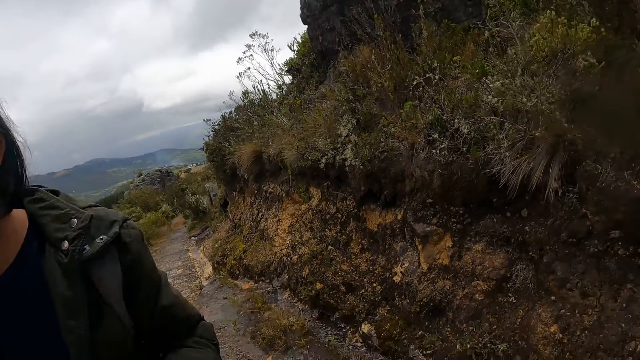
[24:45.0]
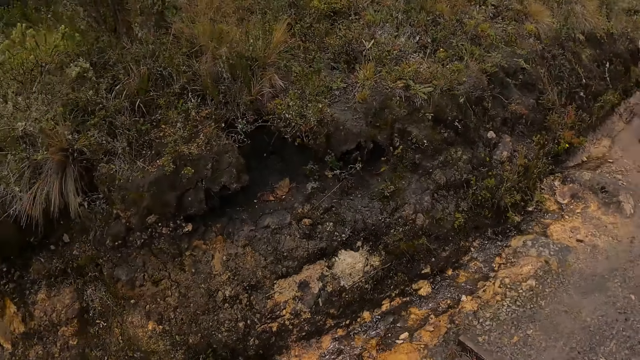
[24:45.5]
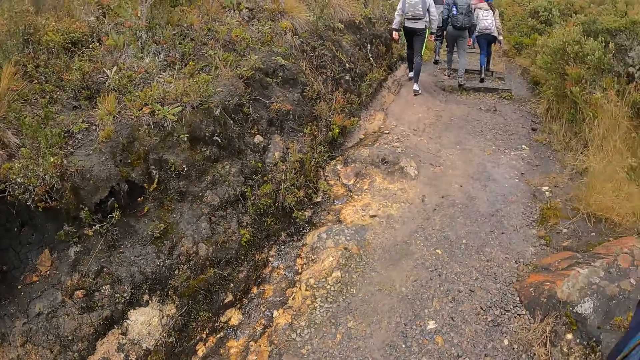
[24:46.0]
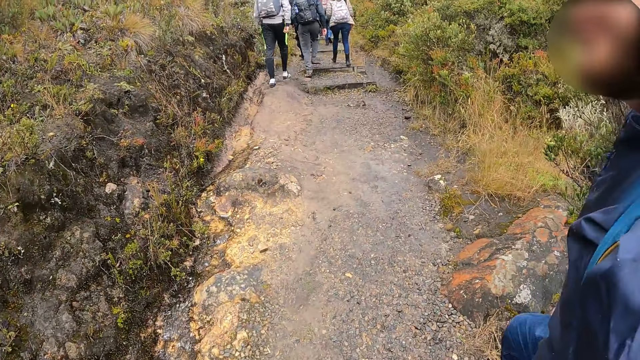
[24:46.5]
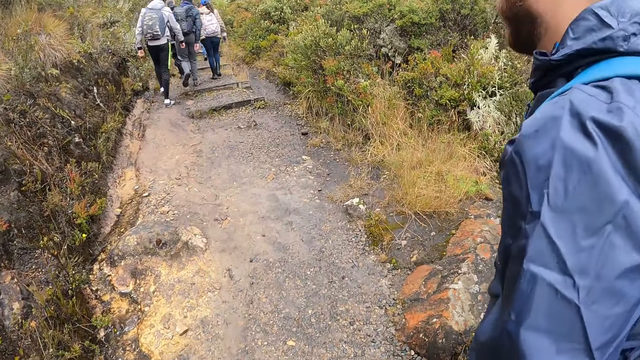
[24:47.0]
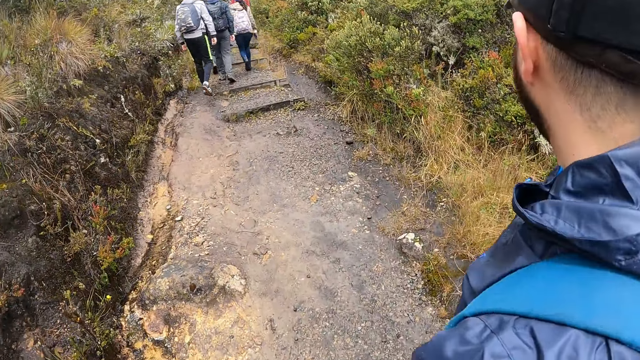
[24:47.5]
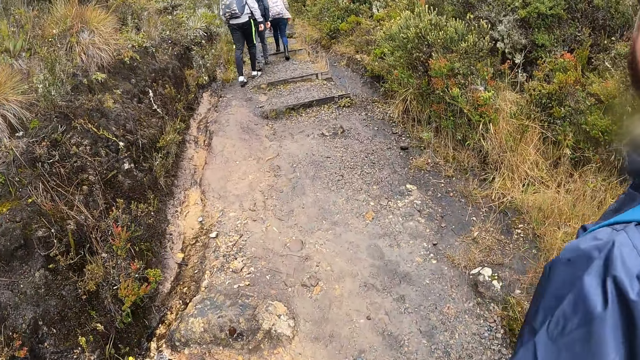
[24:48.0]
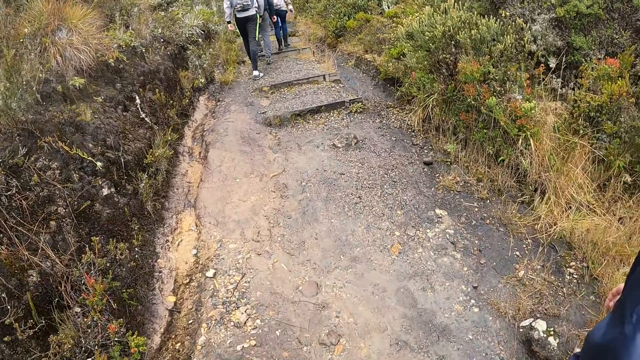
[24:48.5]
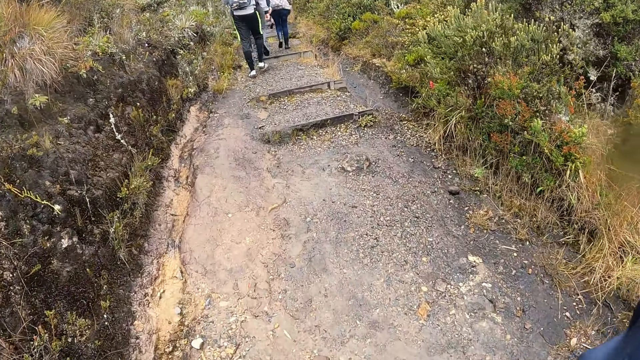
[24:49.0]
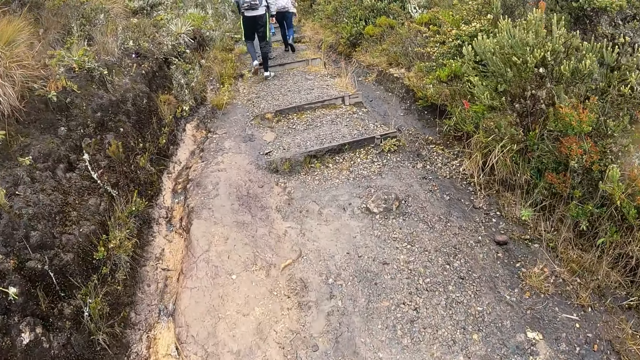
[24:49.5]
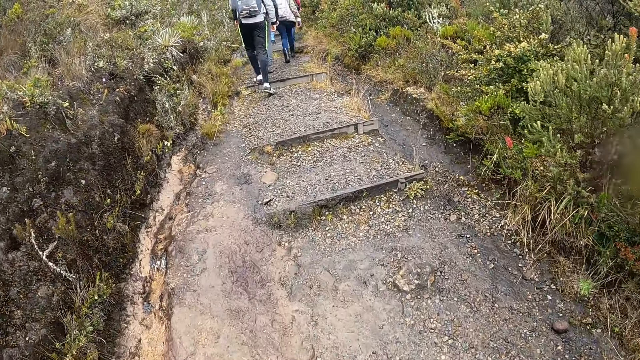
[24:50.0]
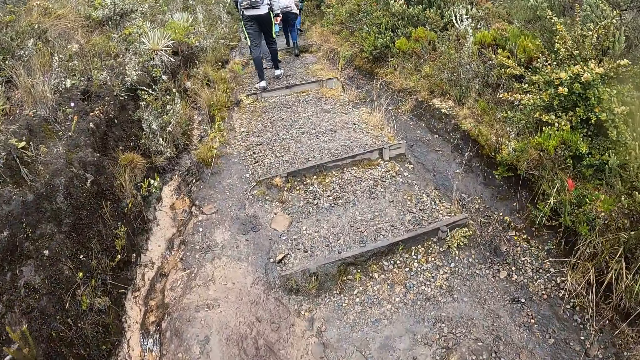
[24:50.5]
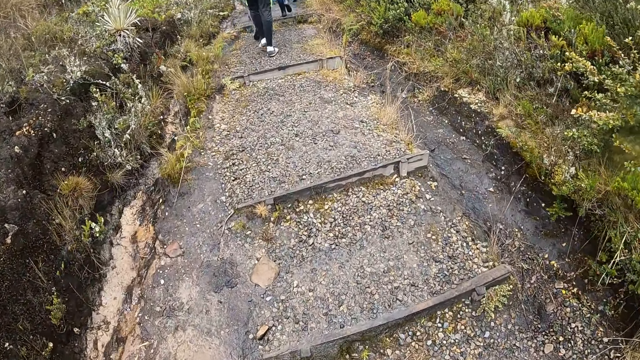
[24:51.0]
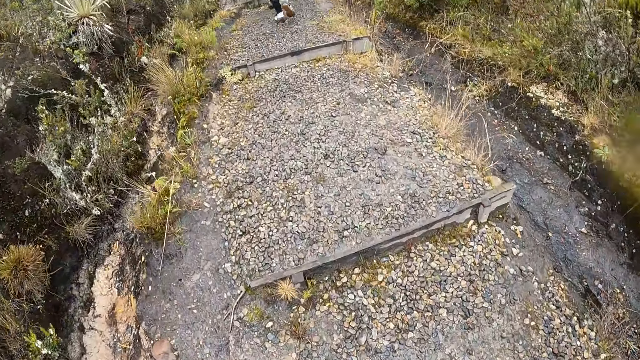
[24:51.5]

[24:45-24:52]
The man and the woman walk in the bush.

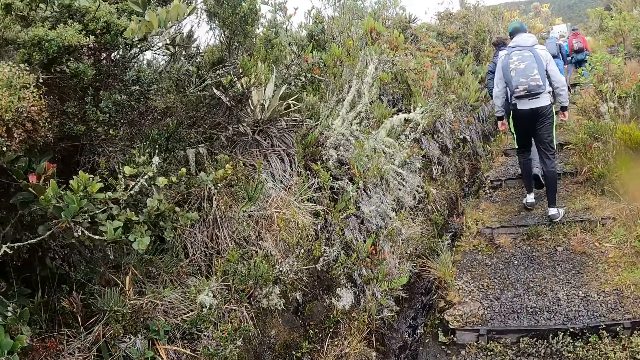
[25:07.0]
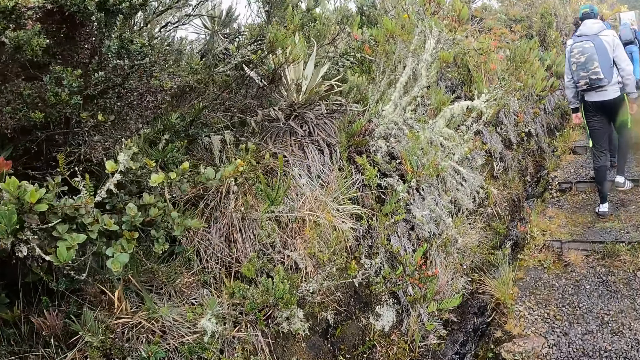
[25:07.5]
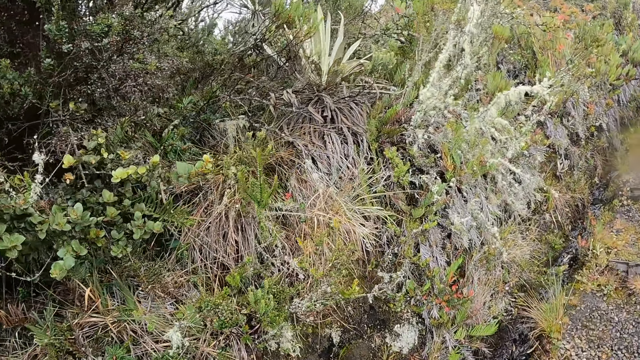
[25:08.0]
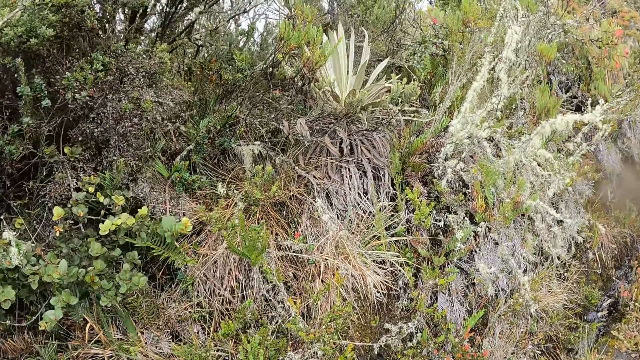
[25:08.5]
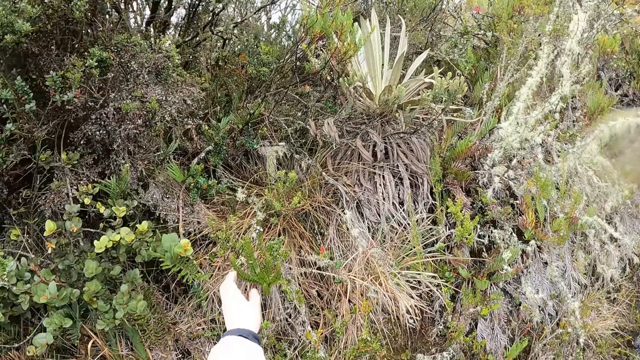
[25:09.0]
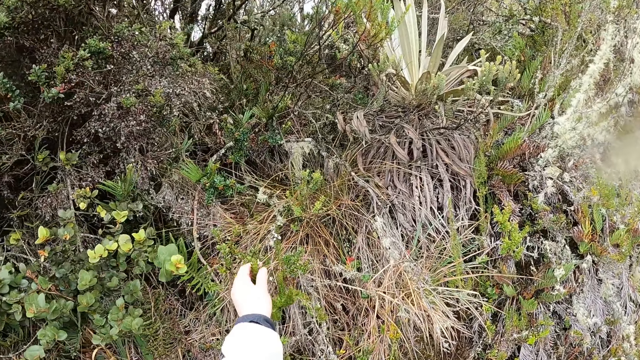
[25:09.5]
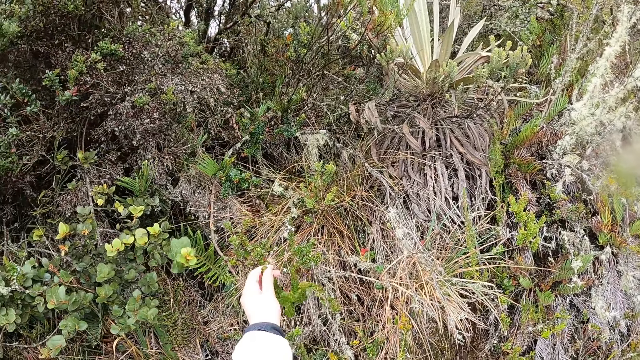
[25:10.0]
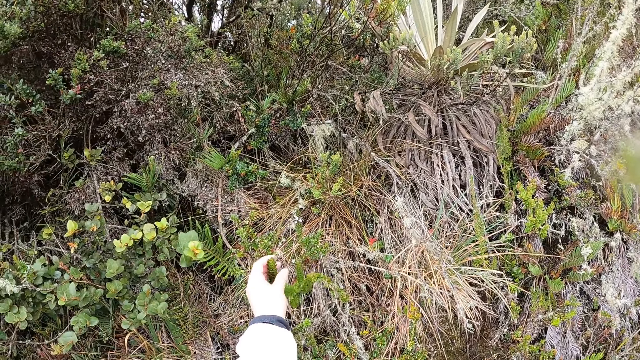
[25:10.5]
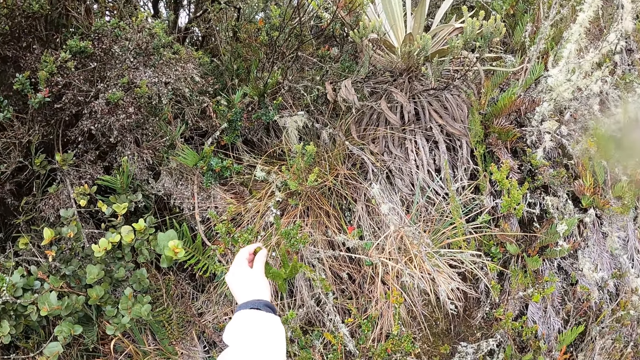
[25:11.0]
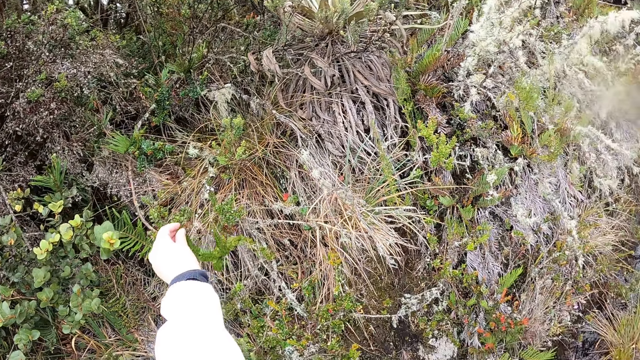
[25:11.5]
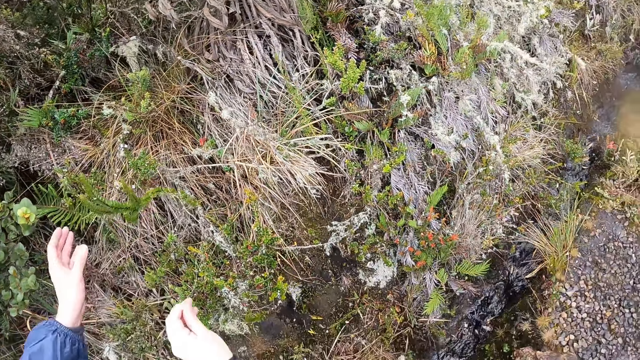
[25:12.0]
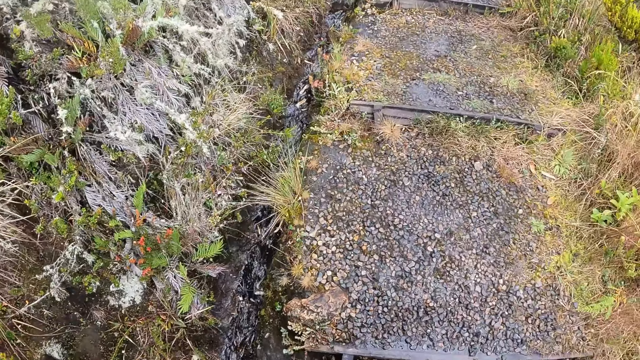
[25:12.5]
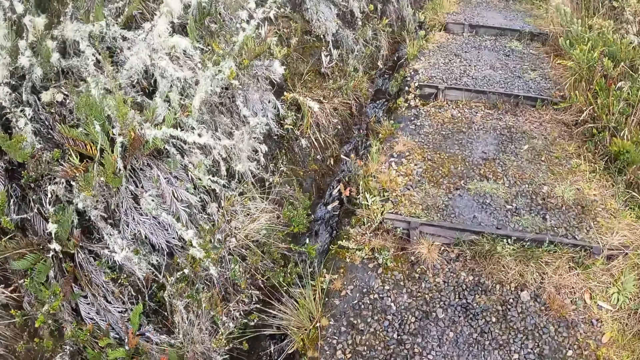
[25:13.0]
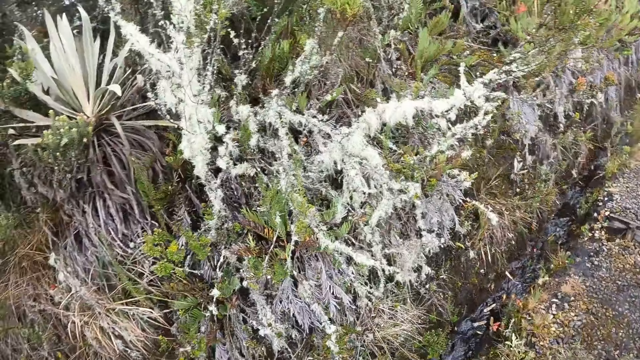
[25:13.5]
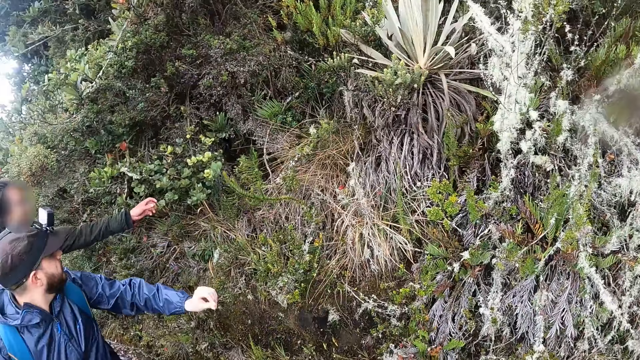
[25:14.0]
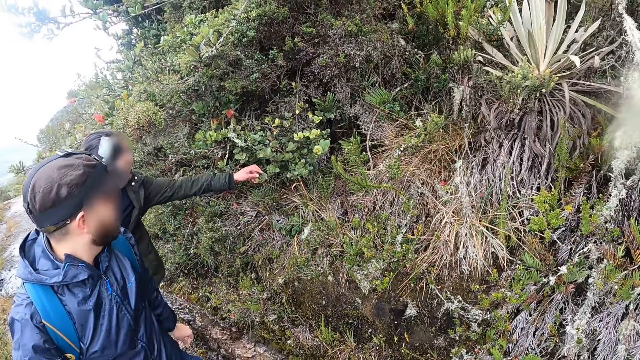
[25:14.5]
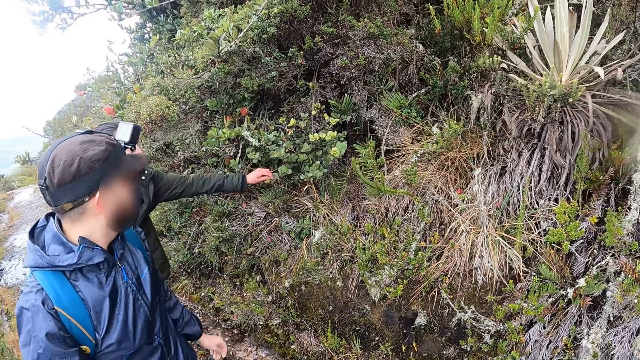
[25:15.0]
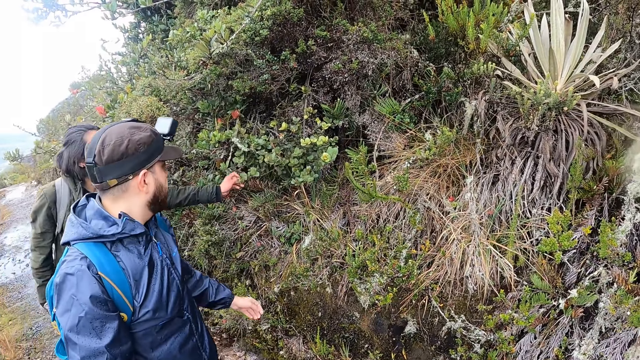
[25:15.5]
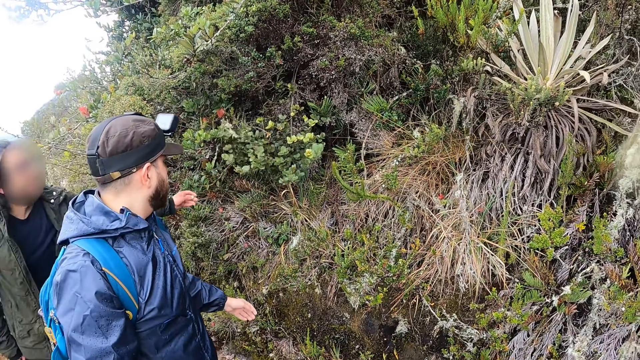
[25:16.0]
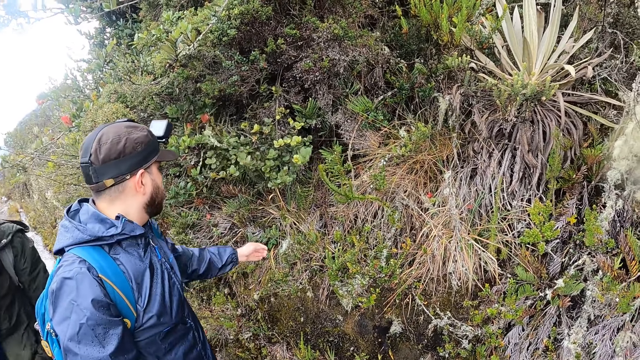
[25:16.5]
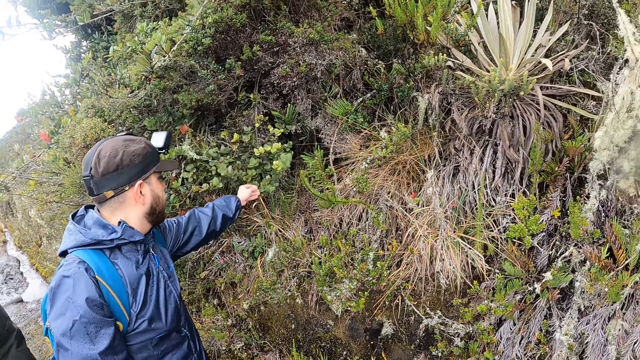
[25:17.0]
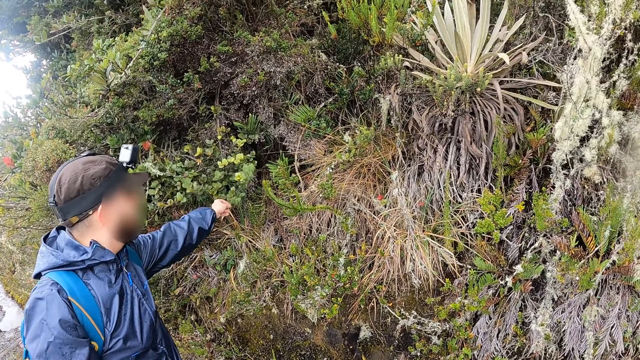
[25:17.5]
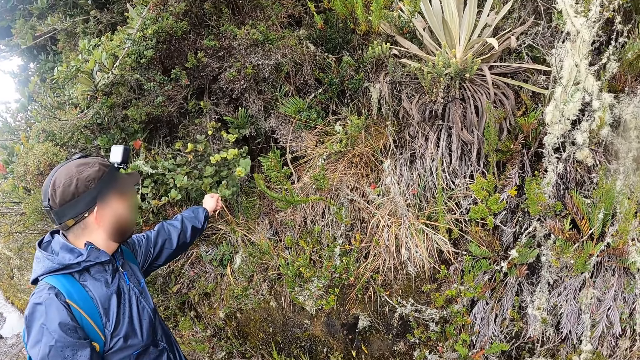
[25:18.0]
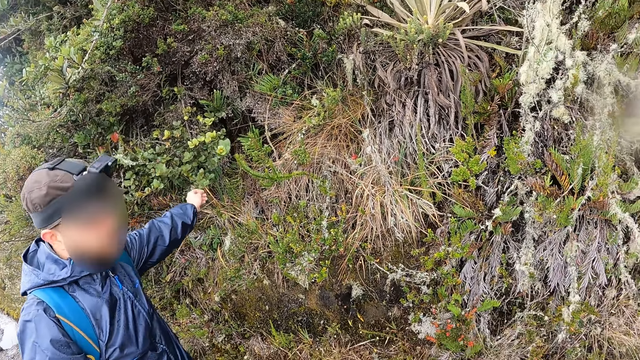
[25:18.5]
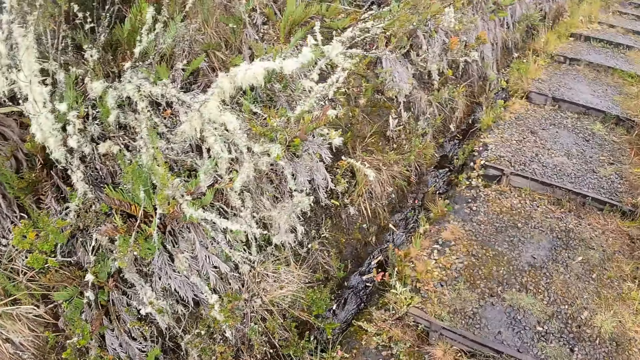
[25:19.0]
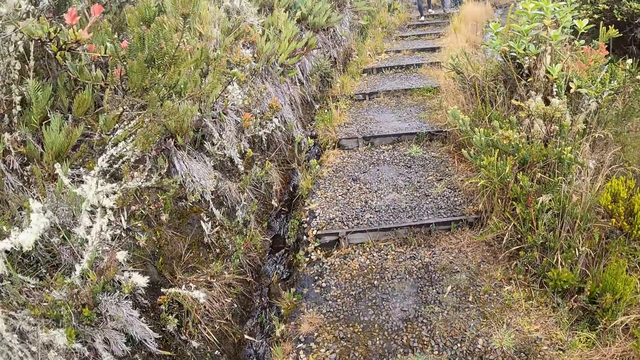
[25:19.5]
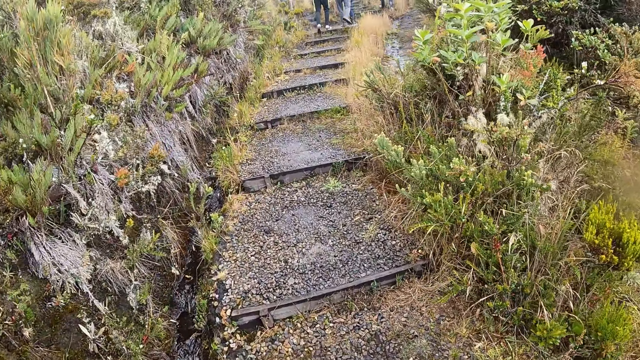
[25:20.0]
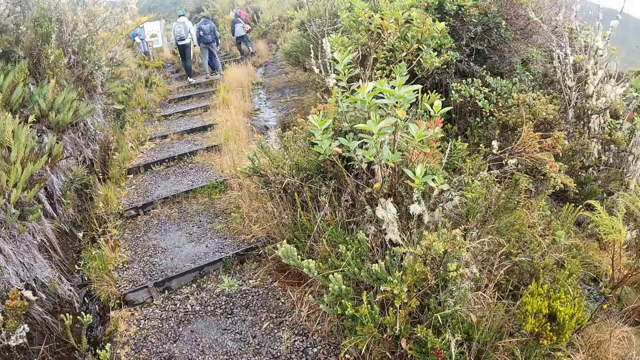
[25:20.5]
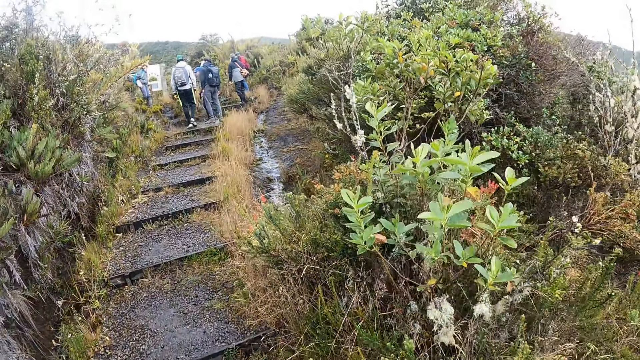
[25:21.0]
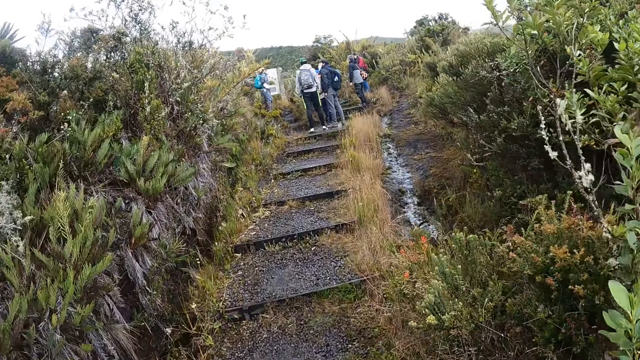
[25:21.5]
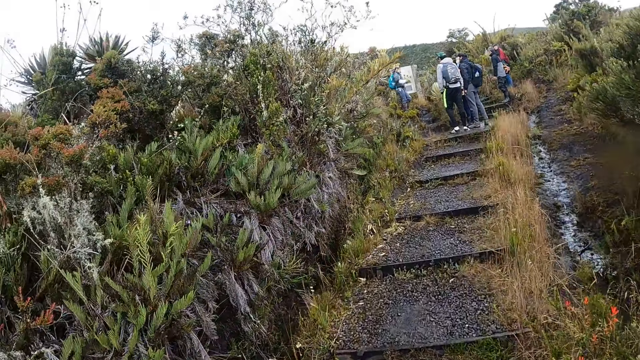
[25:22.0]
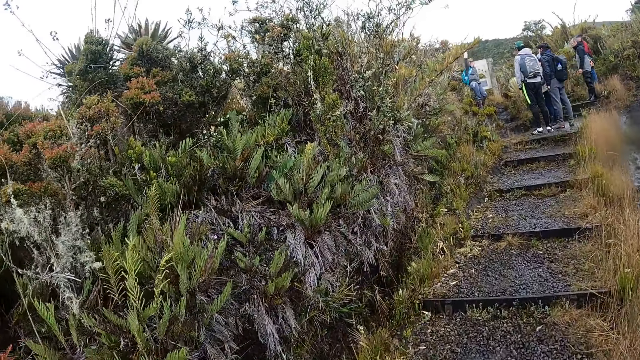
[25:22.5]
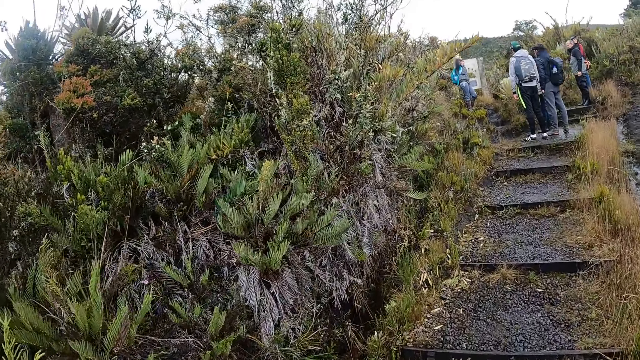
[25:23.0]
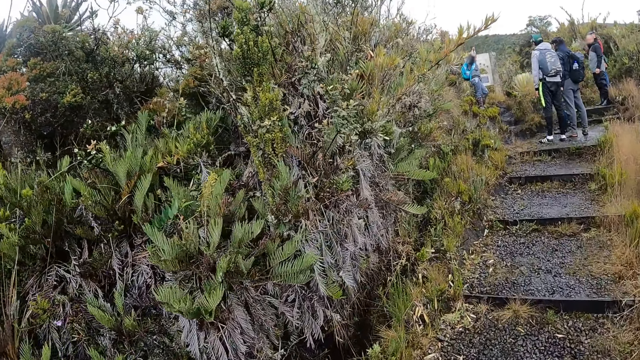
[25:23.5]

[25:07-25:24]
The camera wearer looks around. She holds a plant with her left hand. She looks around. Men and women walk in a bush. A man holds a plant with his left hand. The man touches the plant. A woman holds a plant with her left hand. Another man touches the plant. The camera wearer looks around. The men and women walk in the bush.
